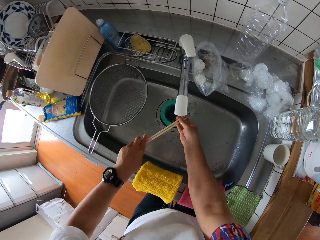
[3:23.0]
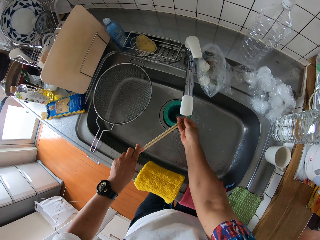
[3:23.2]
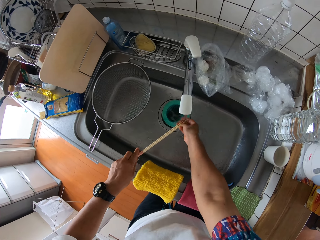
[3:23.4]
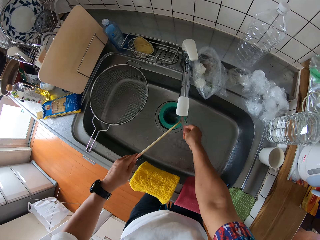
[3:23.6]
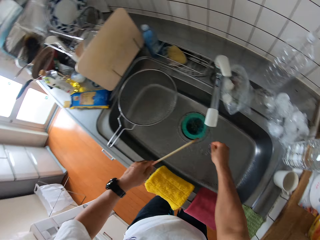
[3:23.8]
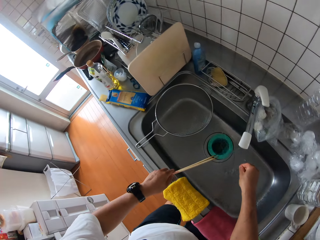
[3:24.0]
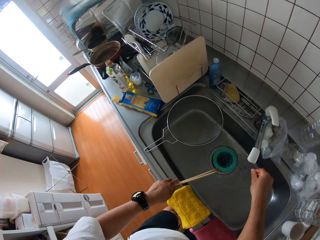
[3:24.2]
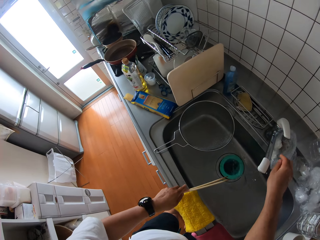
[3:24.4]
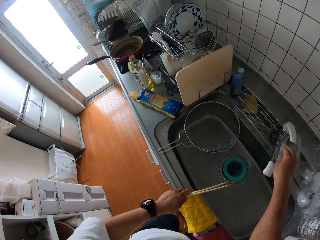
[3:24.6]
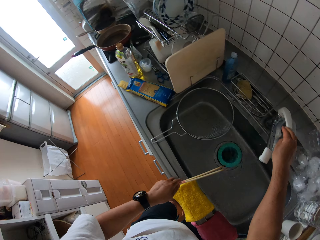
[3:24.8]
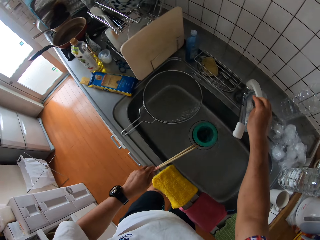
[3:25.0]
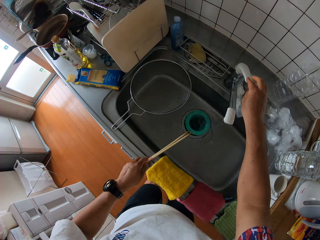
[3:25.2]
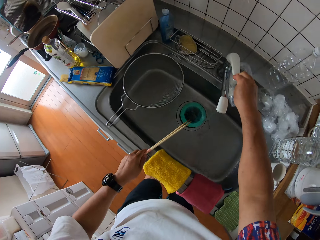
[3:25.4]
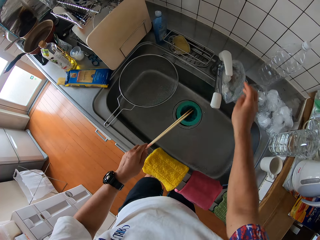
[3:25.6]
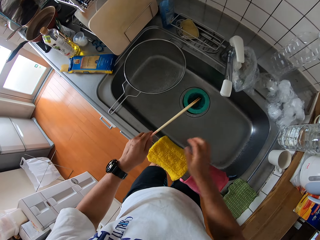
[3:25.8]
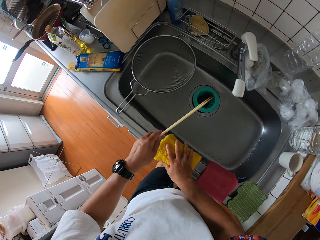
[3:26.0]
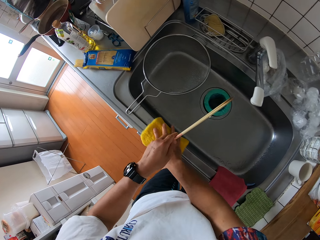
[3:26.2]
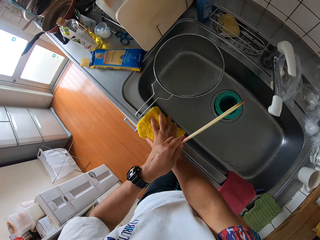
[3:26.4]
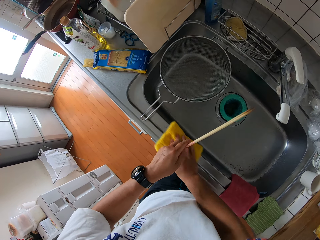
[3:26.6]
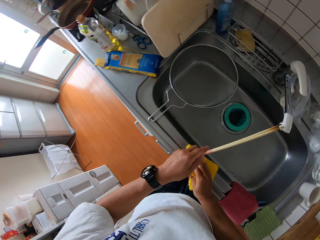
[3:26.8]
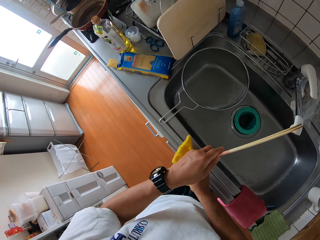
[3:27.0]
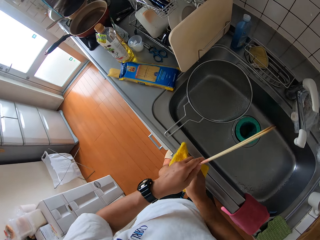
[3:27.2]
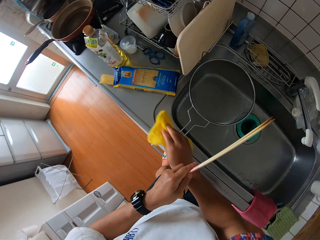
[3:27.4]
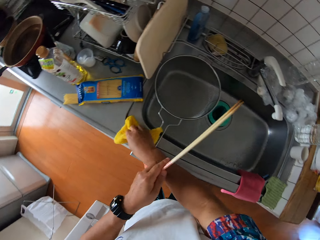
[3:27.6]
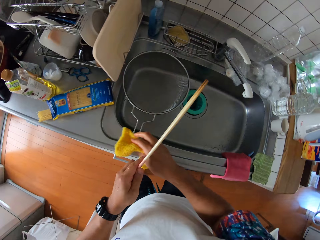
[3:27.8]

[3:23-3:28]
The camera wearer closes the kitchen tap with his right hand. He wipes the sink with the cloth on the sink with his right hand.

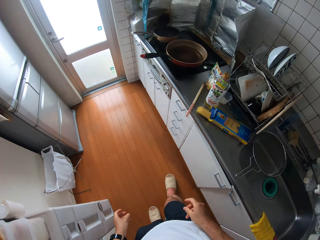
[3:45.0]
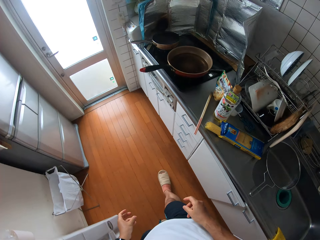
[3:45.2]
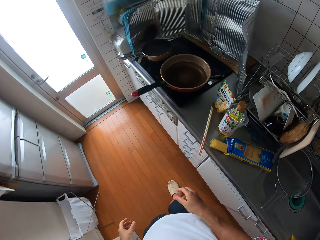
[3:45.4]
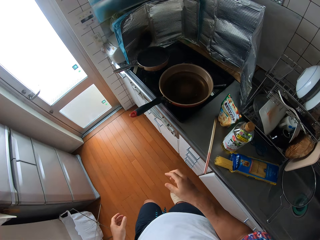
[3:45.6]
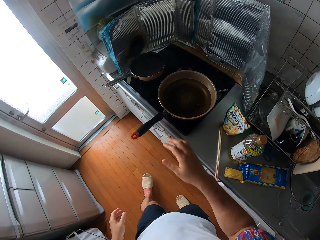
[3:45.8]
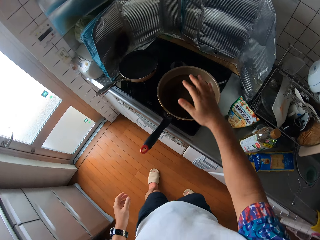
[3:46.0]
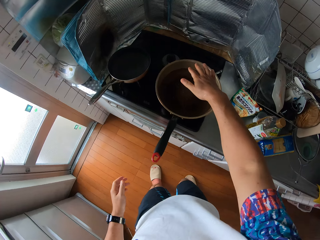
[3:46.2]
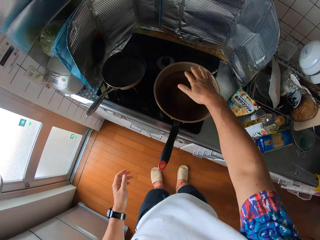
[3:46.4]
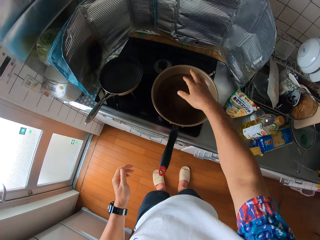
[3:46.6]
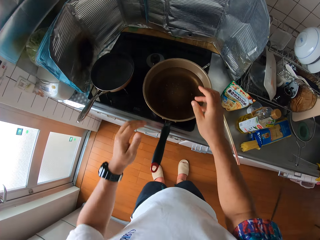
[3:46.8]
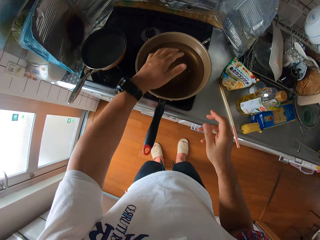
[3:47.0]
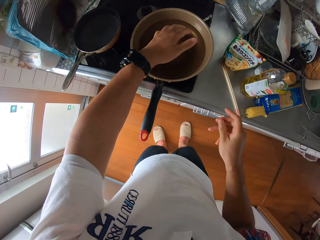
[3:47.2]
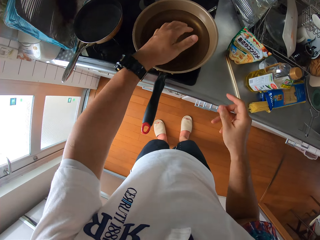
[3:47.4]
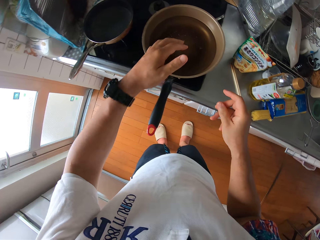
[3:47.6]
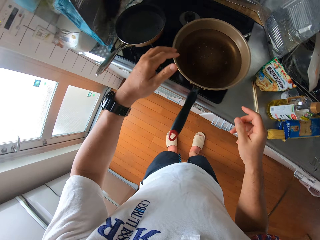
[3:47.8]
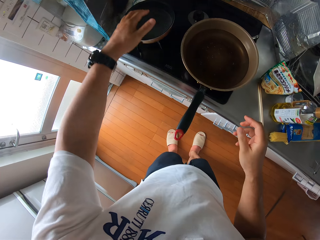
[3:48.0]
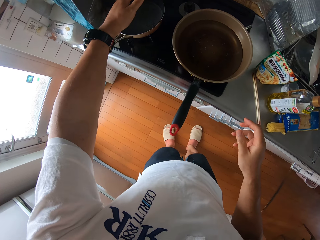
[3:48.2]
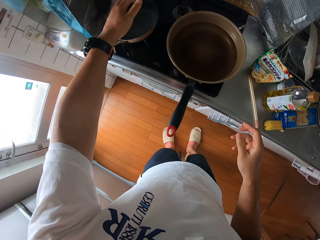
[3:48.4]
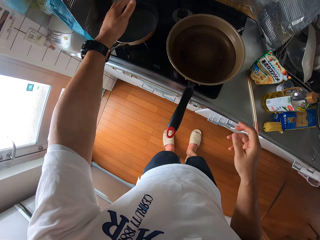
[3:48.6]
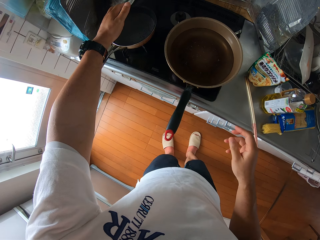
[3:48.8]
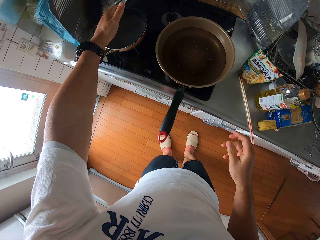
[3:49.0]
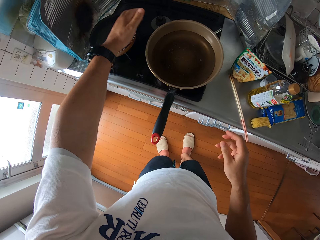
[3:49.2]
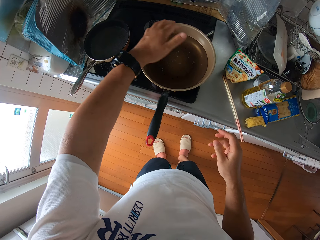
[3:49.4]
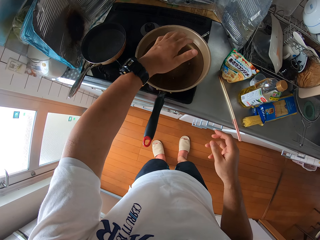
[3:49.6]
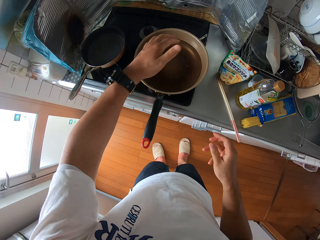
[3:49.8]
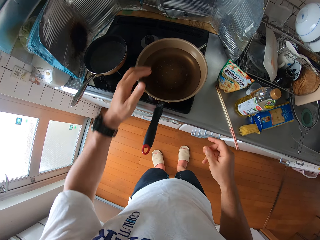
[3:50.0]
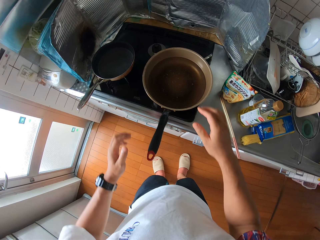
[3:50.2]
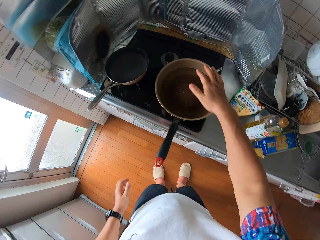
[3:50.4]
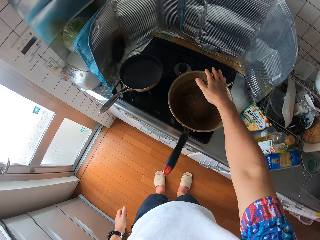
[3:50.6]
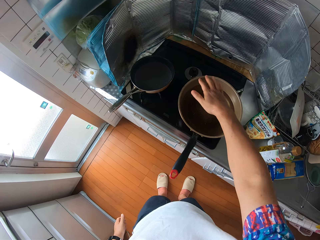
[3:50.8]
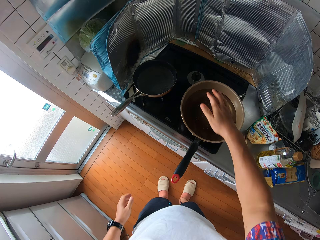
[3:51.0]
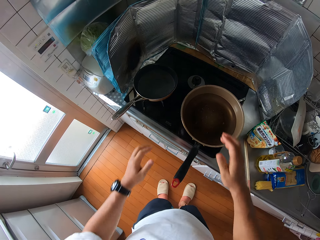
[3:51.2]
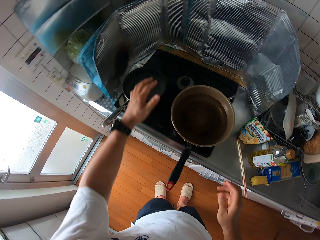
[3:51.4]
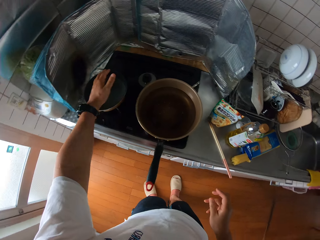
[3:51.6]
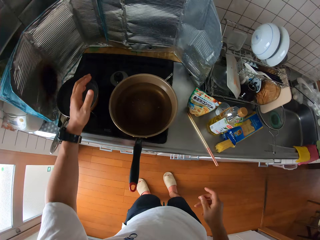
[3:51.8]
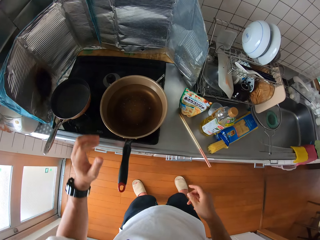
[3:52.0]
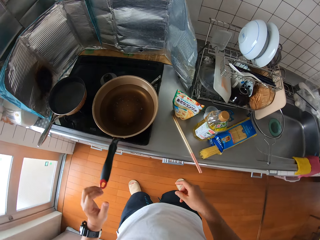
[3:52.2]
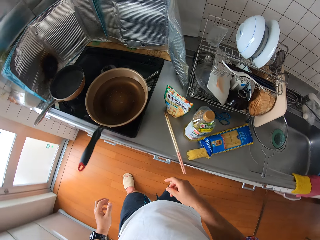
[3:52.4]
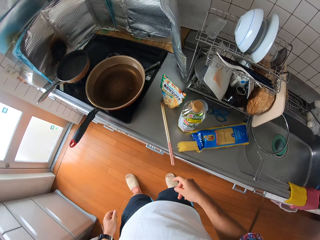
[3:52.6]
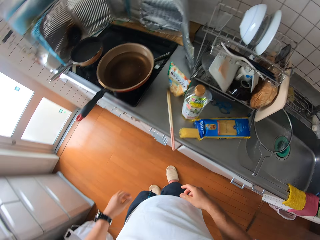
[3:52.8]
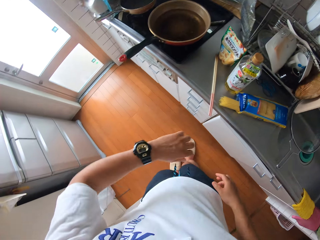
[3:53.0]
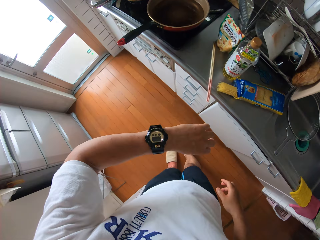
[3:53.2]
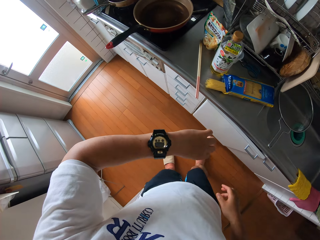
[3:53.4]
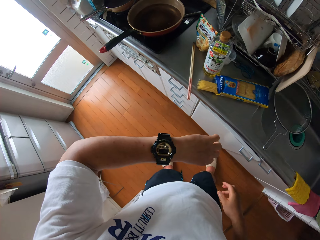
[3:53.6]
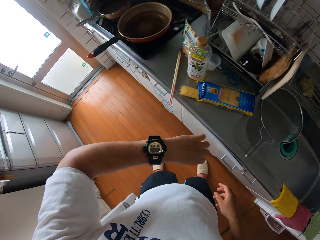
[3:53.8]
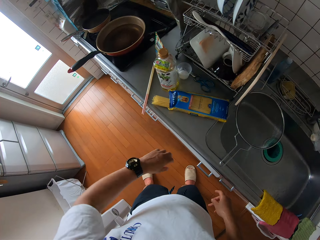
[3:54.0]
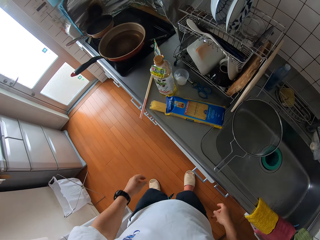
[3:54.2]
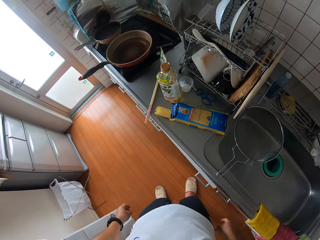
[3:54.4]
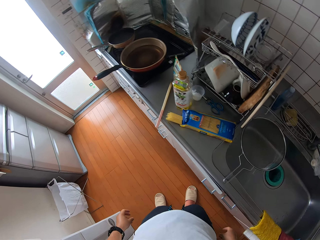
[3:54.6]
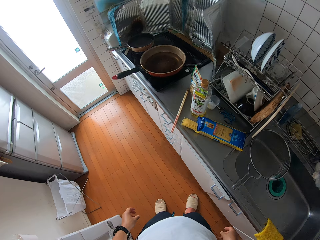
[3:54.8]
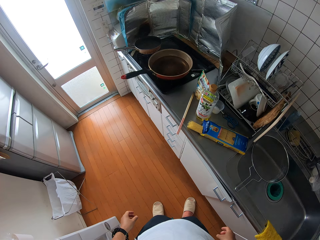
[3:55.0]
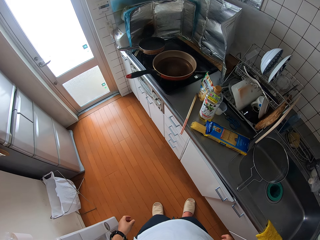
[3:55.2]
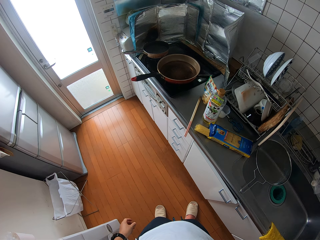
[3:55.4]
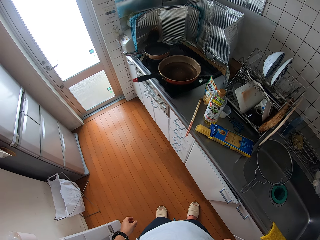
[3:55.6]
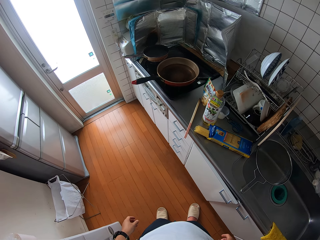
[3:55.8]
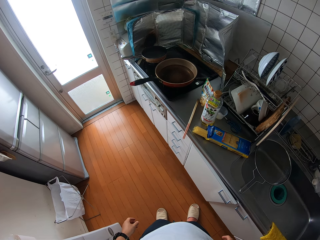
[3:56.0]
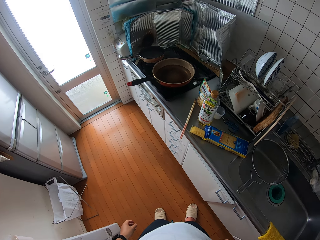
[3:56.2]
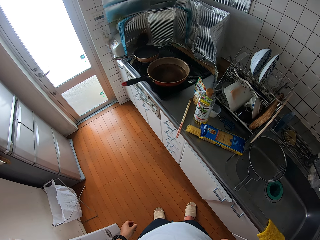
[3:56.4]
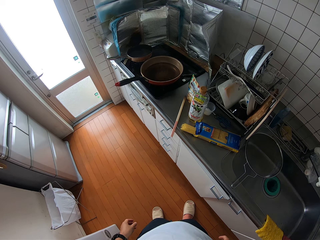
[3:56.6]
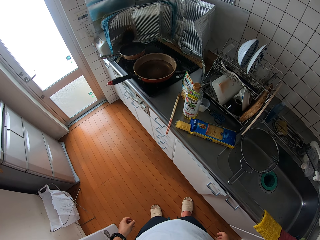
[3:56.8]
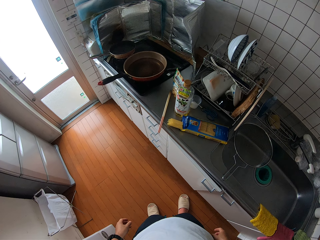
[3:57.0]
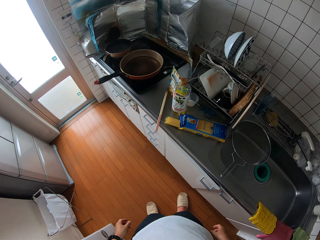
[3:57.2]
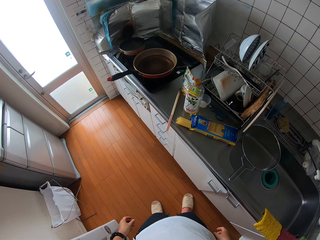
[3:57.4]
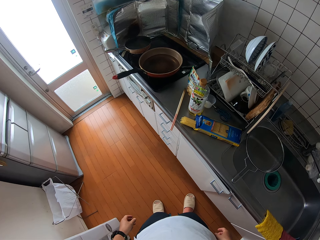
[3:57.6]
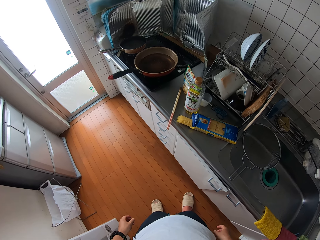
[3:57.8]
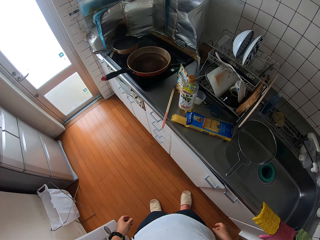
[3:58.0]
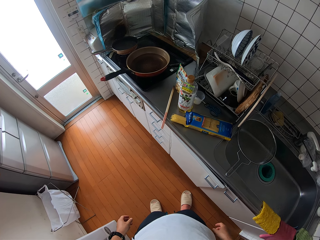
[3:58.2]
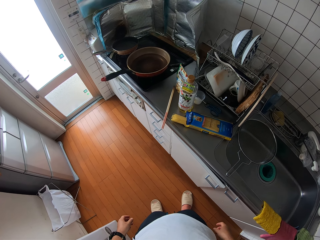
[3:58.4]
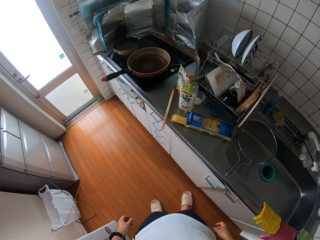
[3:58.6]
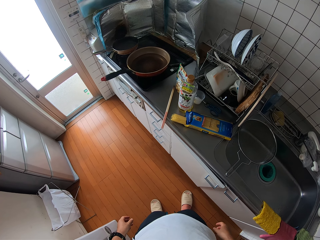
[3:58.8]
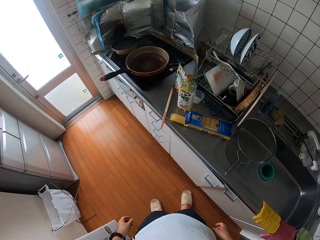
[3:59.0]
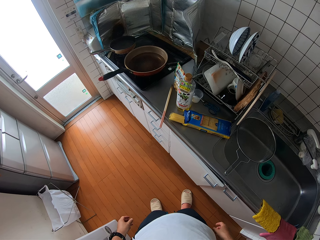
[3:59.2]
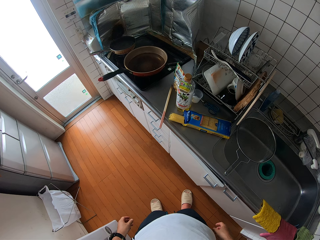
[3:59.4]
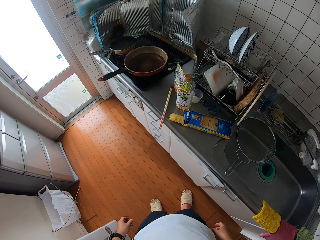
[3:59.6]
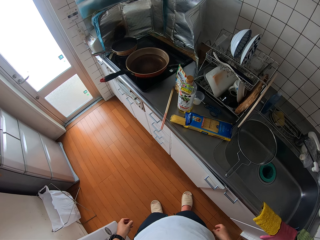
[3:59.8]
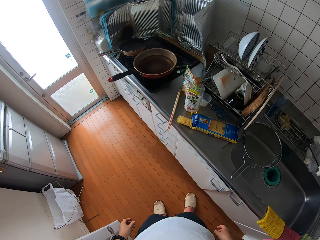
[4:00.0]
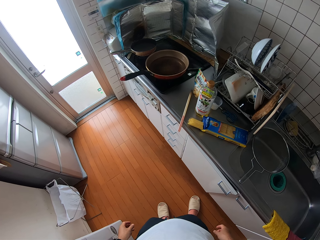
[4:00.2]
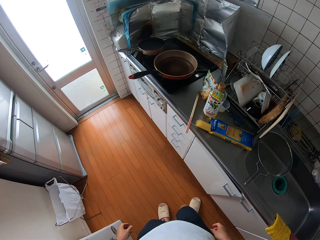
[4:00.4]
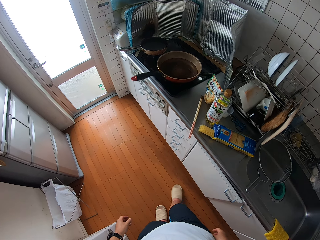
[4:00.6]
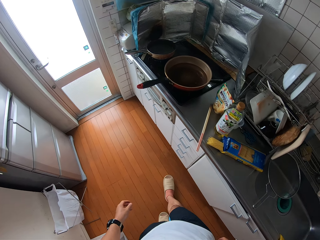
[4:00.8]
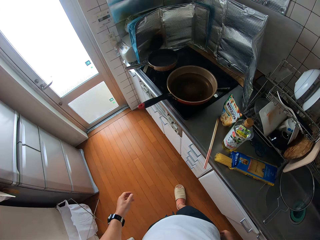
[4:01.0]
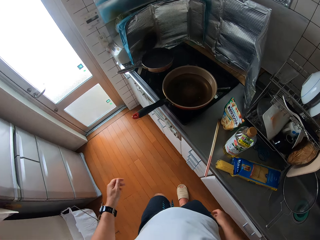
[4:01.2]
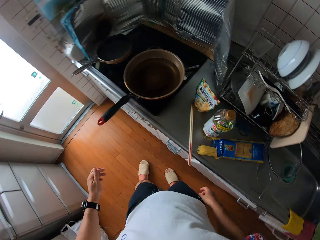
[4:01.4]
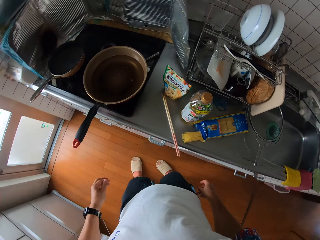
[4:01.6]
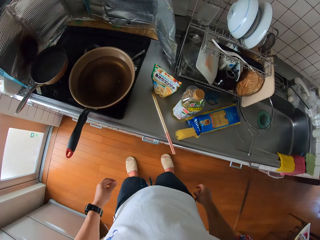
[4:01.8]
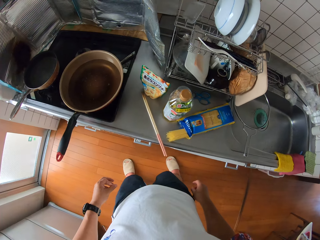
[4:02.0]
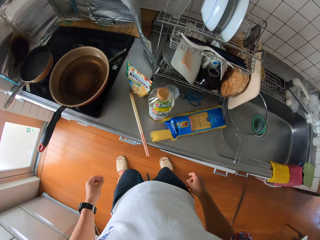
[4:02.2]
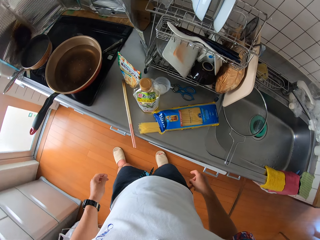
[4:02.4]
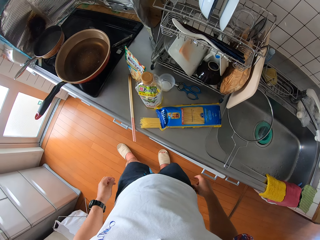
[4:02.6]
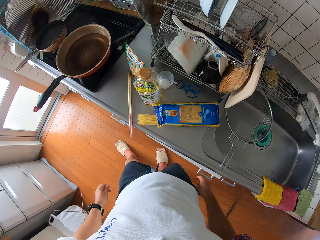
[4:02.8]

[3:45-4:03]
The camera wearer places his hands over the frying pans on the cooker. He turns around the kitchen. He looks at his wristwatch. He looks around the kitchen. He moves around the kitchen.
